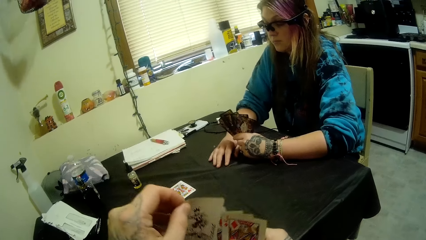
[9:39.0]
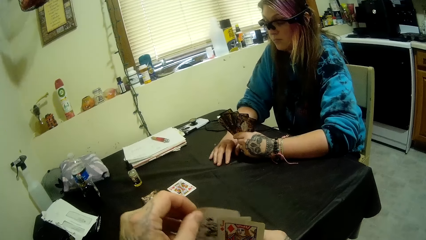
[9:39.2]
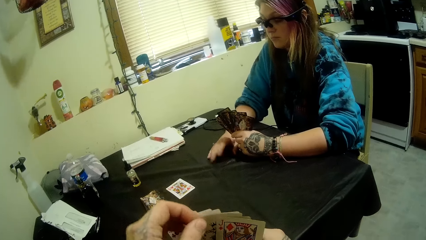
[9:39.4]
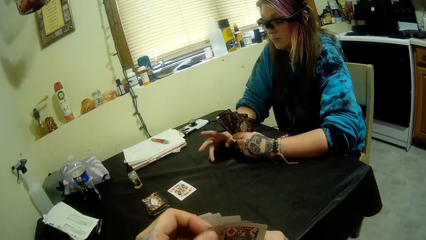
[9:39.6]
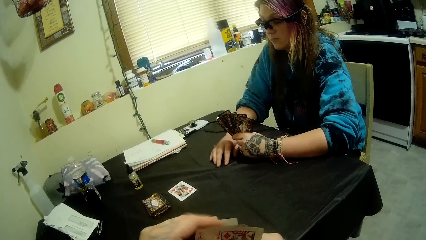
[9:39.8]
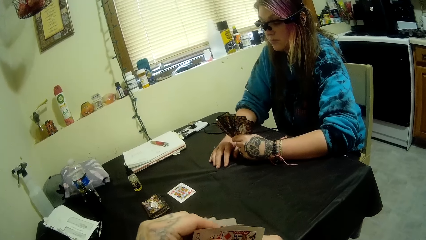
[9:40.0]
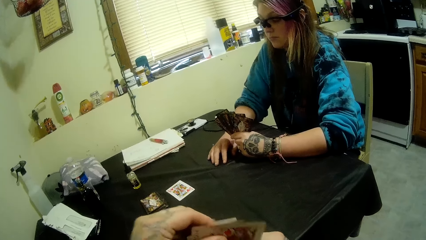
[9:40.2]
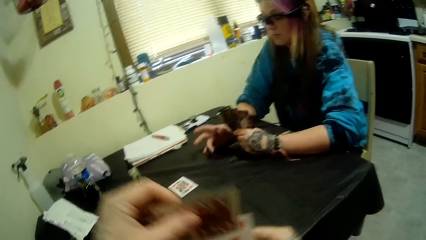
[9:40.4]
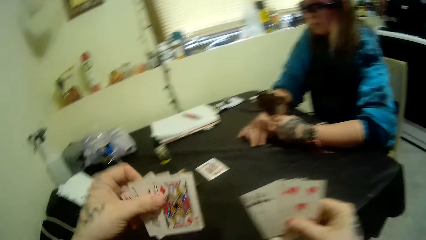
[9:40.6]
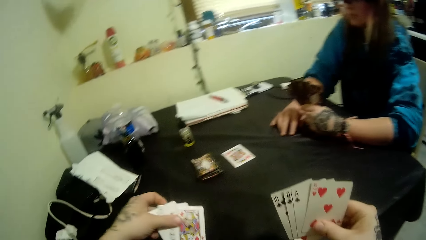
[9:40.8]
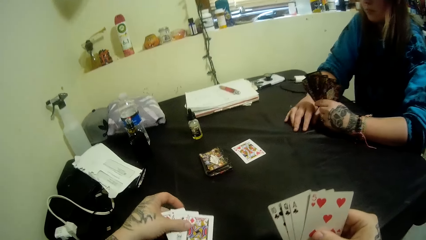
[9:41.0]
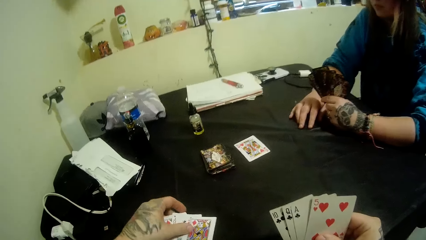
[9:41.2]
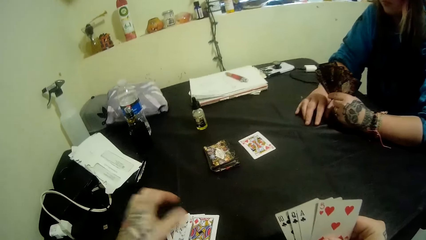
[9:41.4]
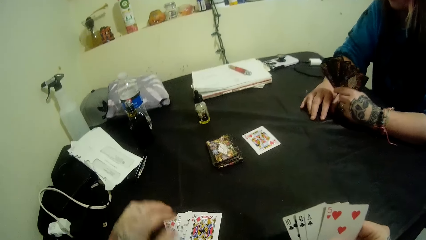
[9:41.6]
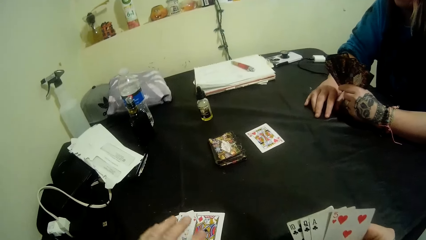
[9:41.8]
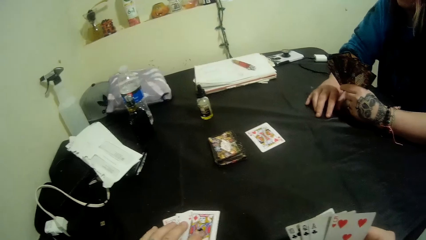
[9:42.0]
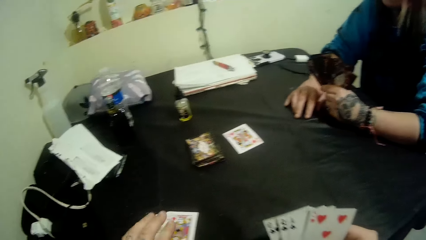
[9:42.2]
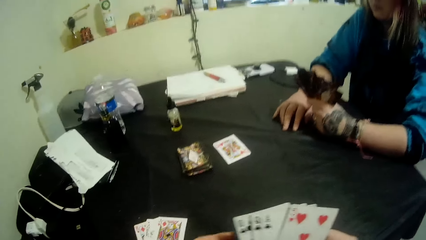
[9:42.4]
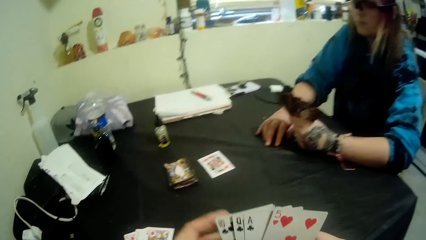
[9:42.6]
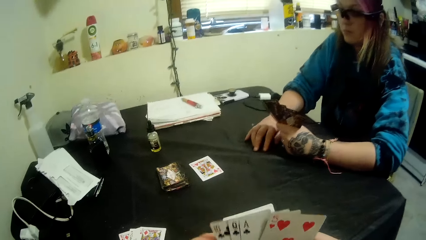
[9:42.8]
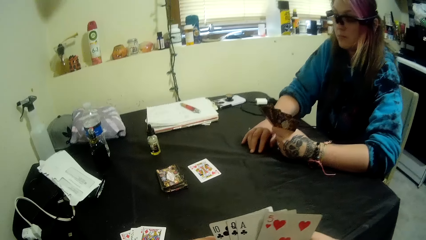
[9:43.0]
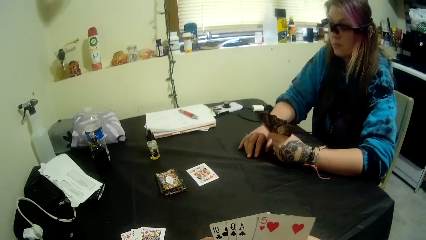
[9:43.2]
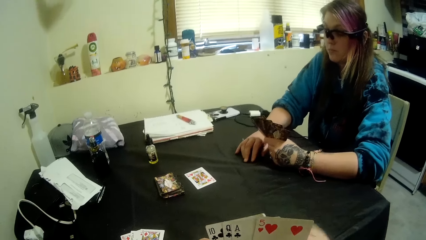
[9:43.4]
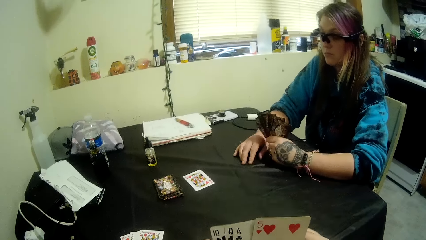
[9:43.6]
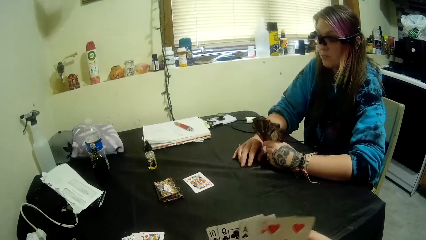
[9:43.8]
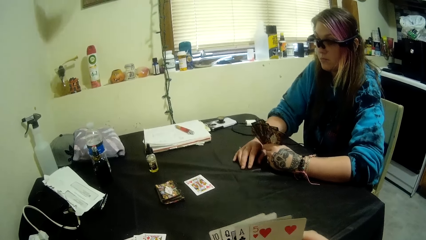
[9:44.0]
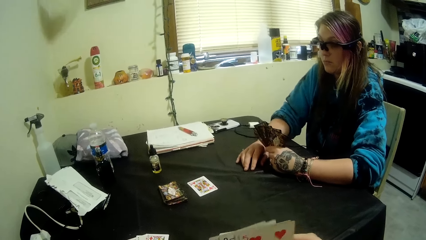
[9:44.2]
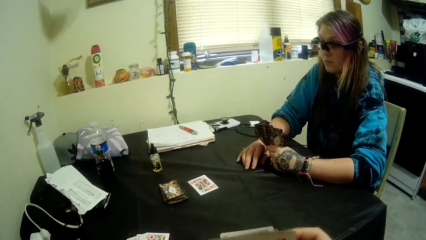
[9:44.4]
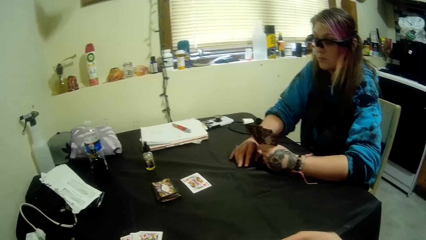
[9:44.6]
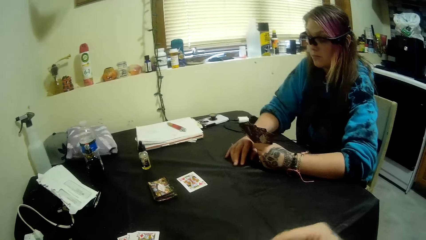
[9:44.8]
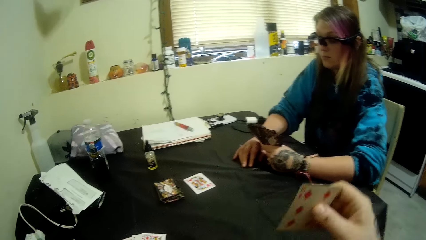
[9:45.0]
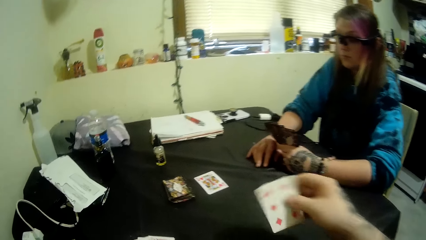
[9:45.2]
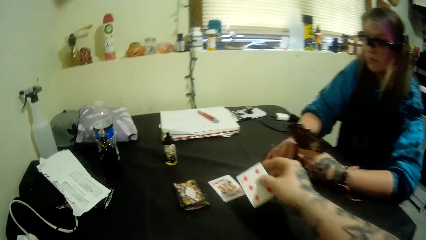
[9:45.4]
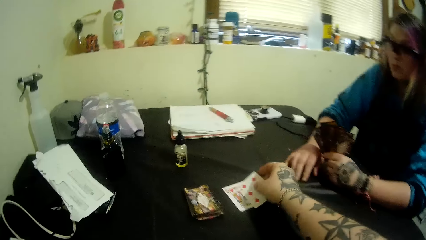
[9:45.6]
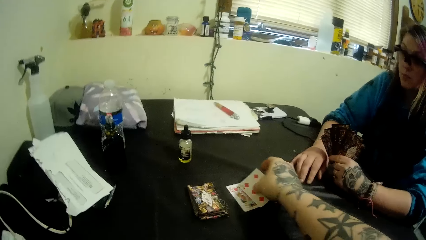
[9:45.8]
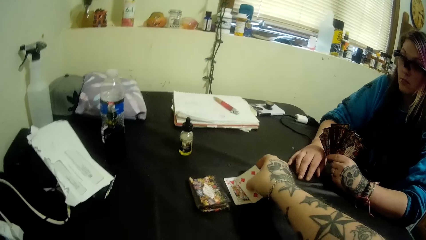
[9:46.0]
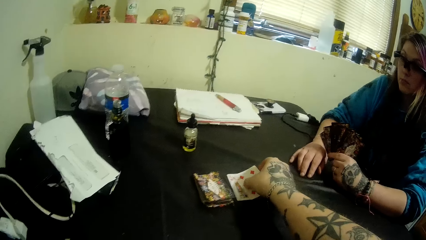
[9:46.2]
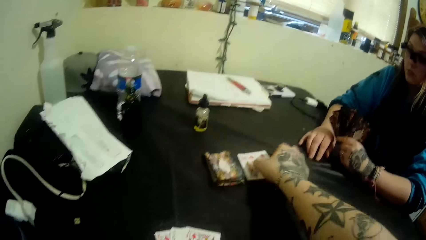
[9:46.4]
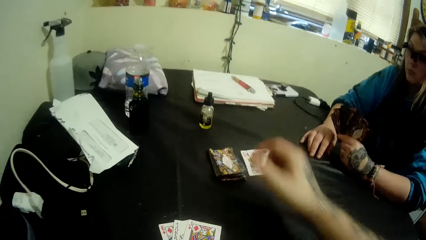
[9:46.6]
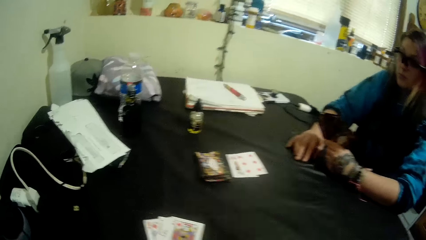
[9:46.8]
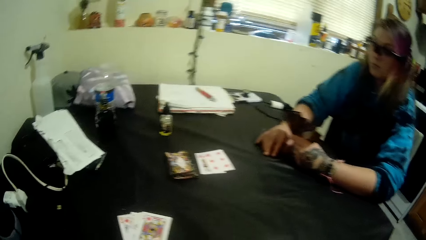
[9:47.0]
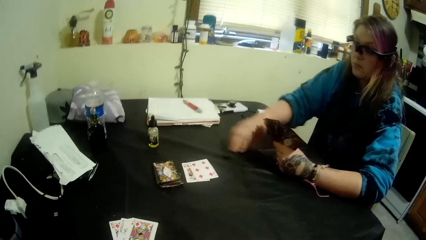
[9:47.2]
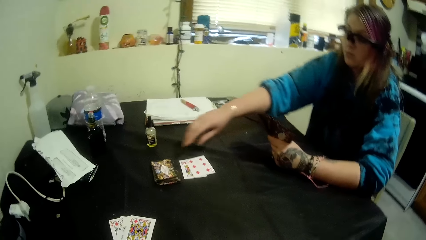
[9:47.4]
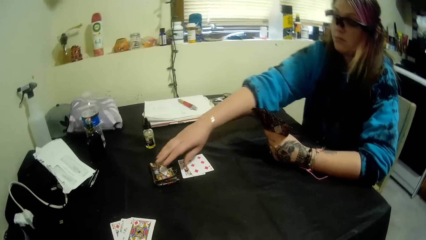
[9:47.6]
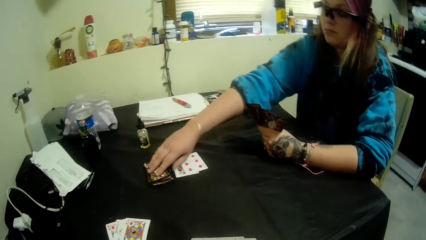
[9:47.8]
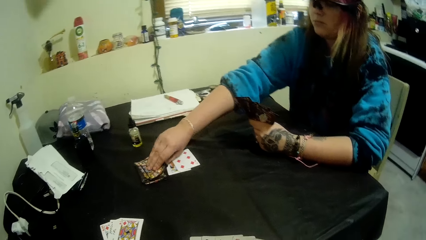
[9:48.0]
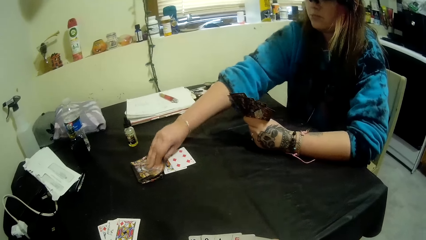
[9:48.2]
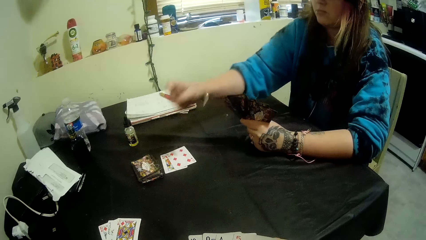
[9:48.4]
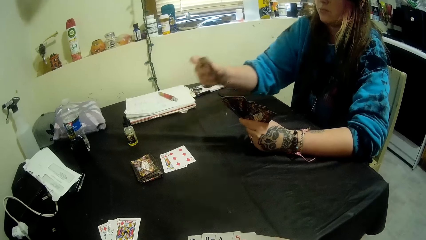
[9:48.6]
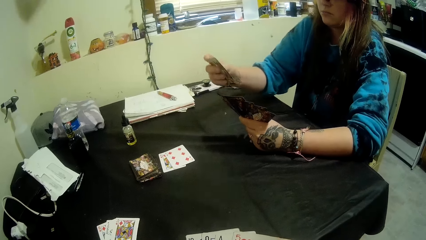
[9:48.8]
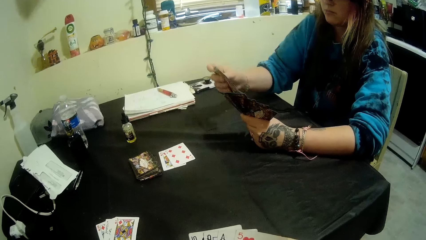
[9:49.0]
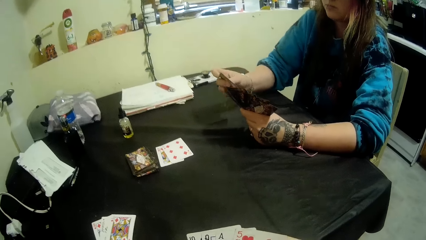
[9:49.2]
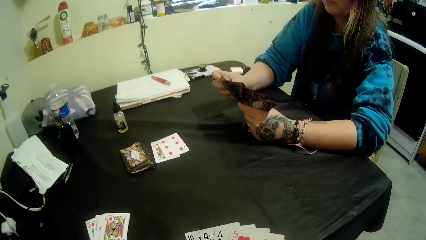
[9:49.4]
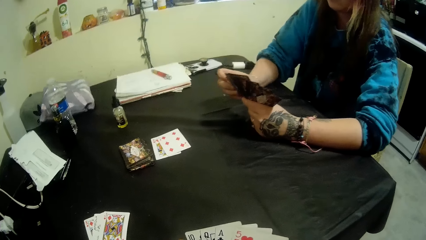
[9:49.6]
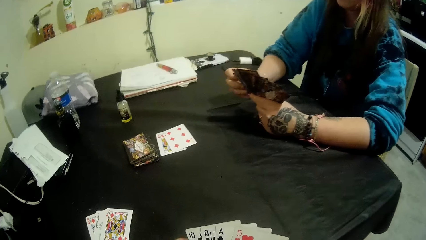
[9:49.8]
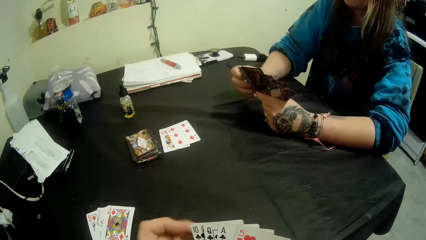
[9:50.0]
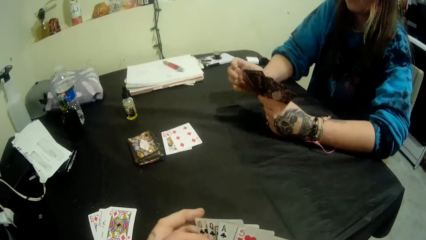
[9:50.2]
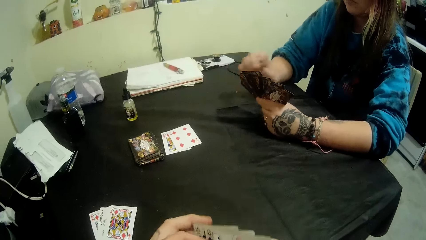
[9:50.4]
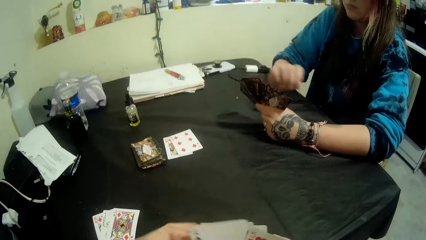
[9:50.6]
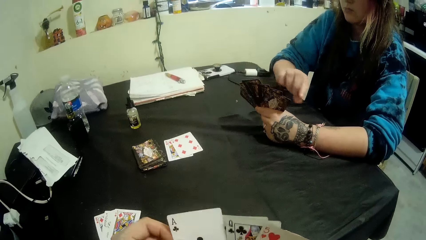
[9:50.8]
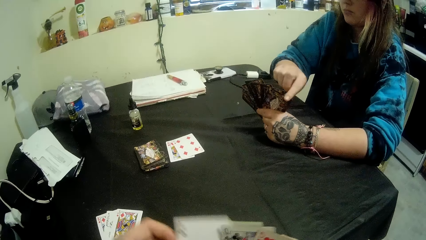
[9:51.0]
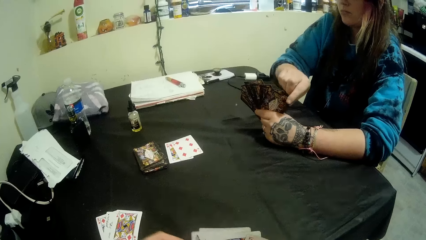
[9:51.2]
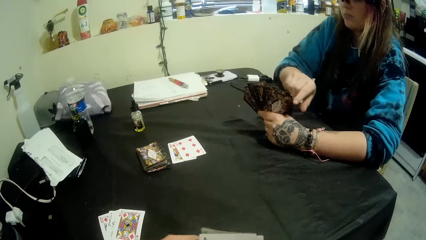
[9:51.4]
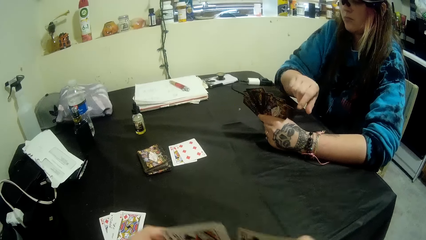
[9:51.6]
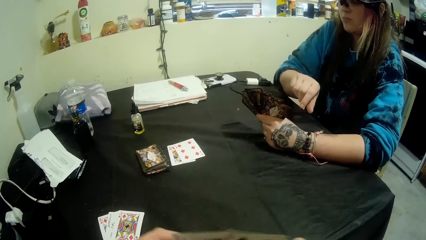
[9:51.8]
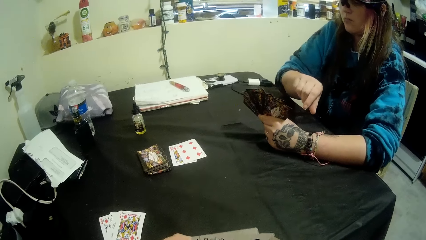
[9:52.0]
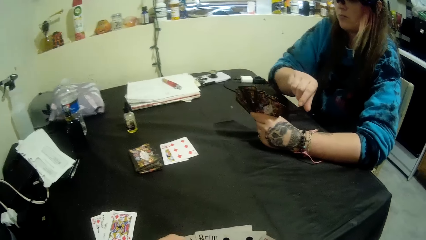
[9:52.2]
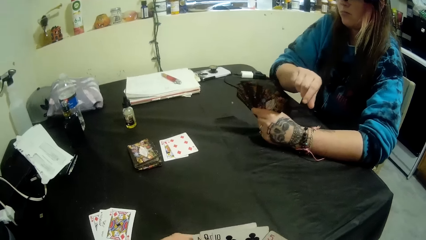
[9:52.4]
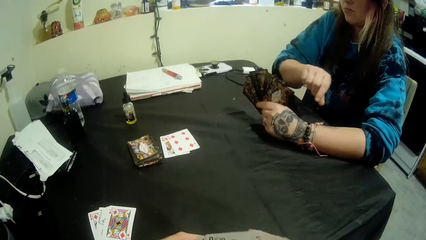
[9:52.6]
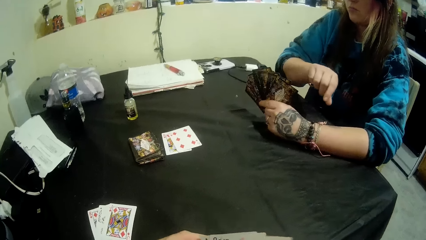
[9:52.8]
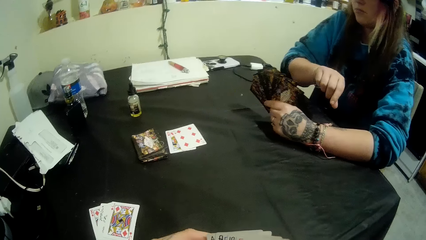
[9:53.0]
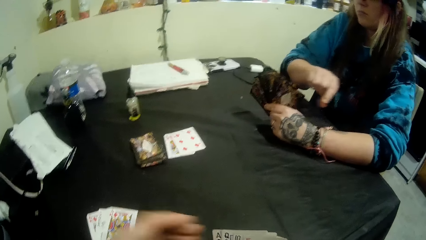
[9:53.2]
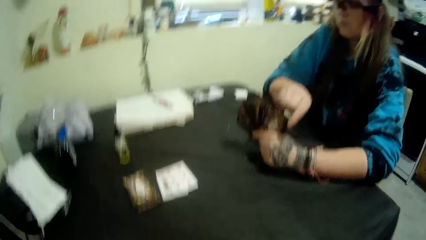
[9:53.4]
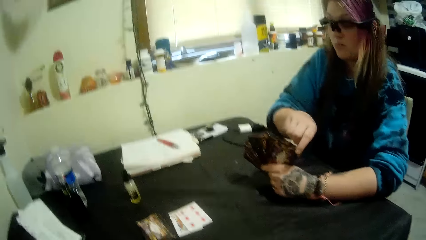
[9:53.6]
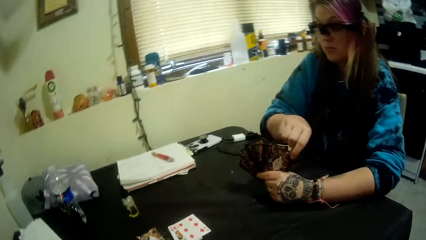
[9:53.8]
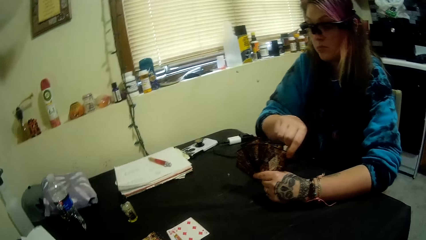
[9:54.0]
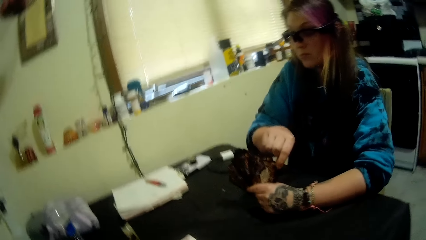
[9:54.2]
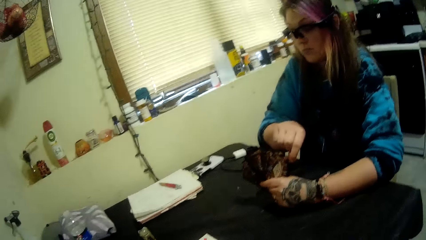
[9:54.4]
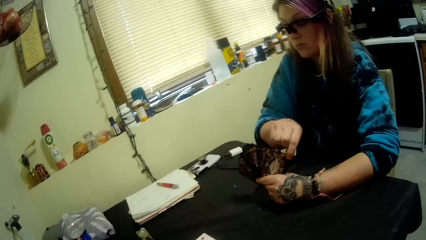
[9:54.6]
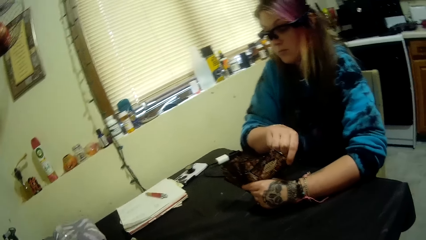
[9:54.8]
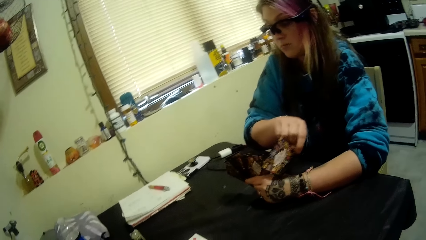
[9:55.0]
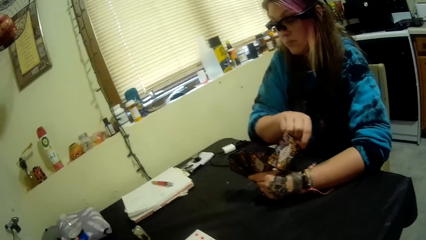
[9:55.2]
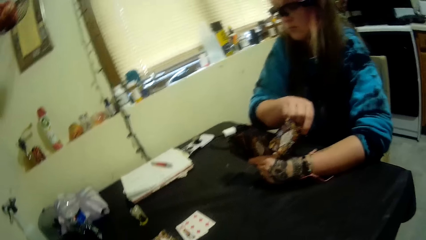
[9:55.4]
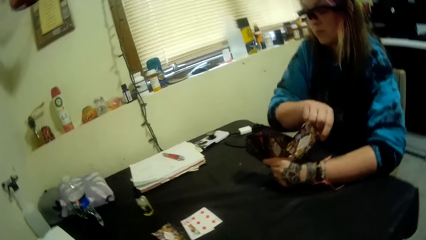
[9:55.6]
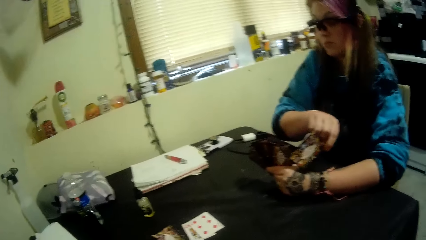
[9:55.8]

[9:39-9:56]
The camera wearer places some cards on the table with his left hand. He places a card on the table center with his right hand. A girl picks a card from the deck of cards on the table with her right hand. The girl looks at the cards.
